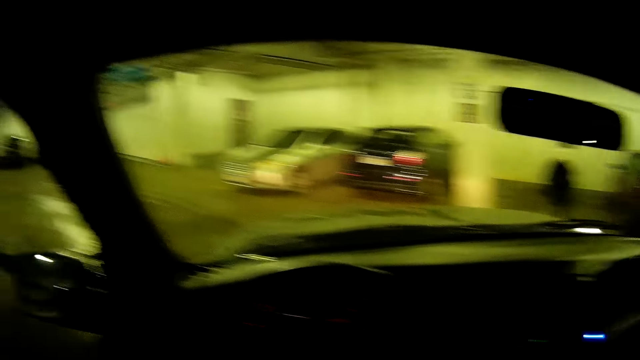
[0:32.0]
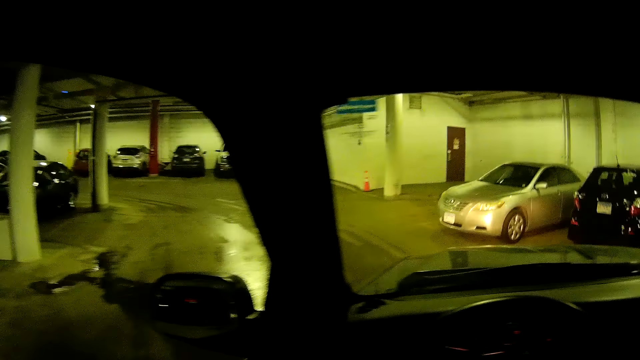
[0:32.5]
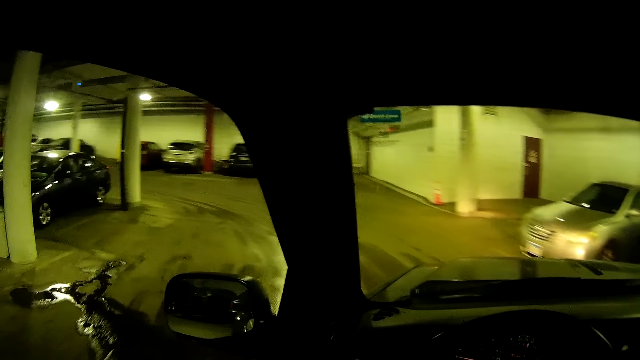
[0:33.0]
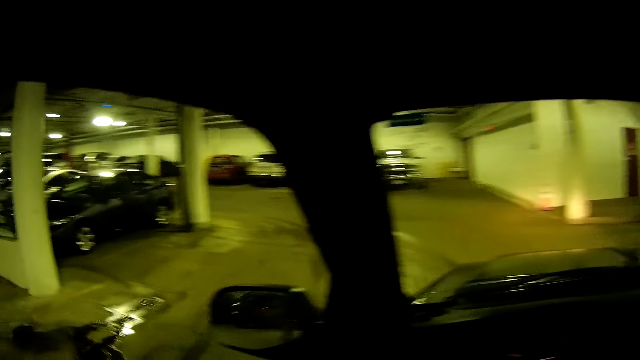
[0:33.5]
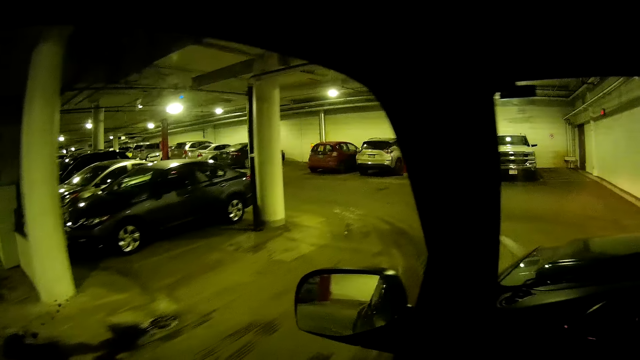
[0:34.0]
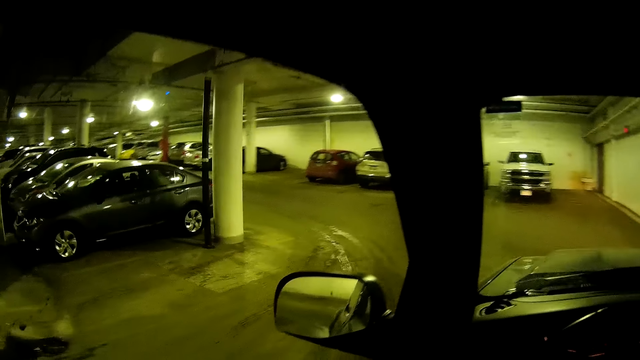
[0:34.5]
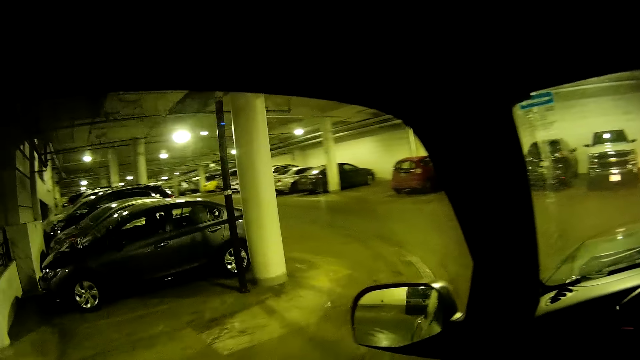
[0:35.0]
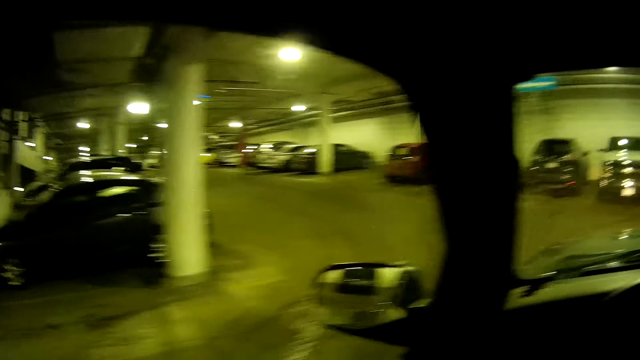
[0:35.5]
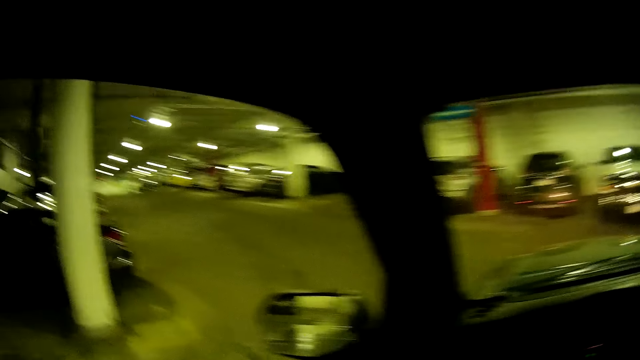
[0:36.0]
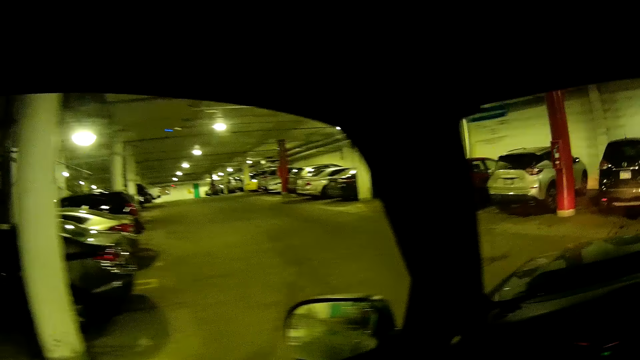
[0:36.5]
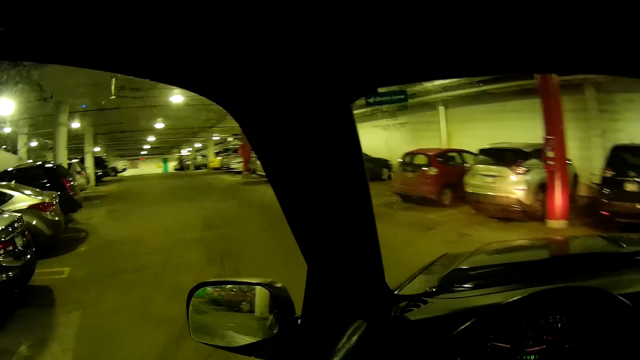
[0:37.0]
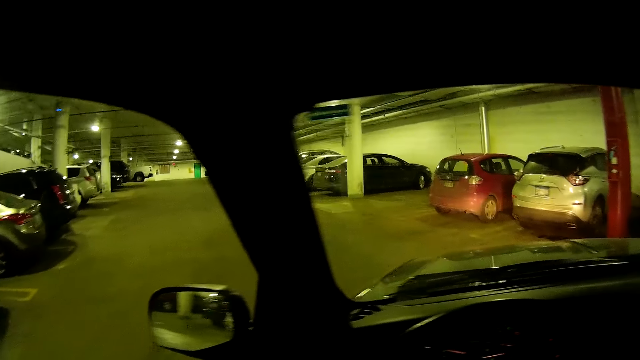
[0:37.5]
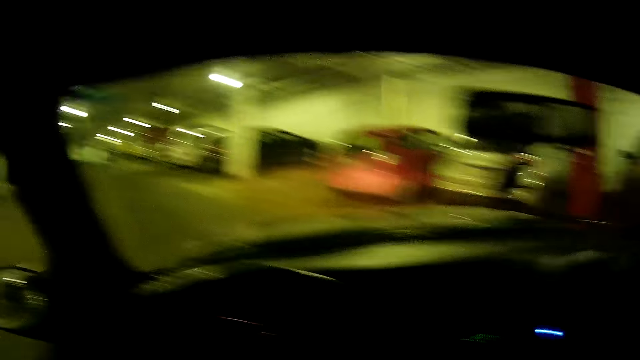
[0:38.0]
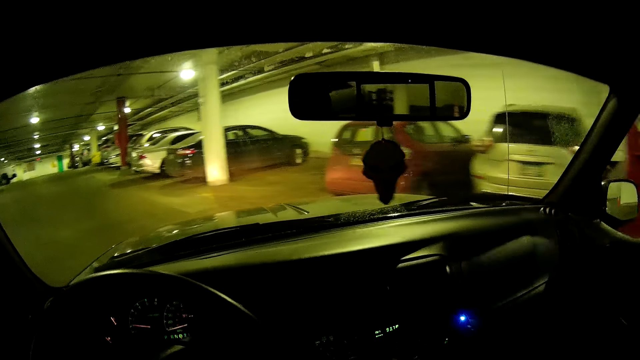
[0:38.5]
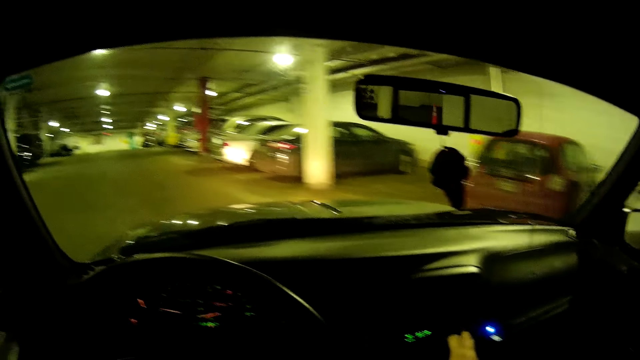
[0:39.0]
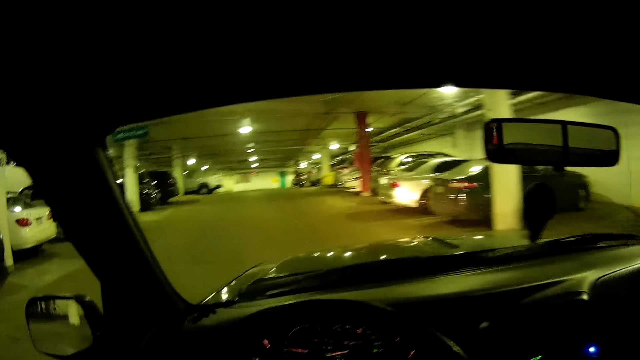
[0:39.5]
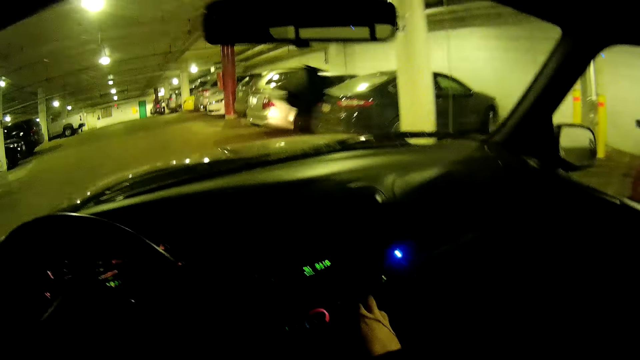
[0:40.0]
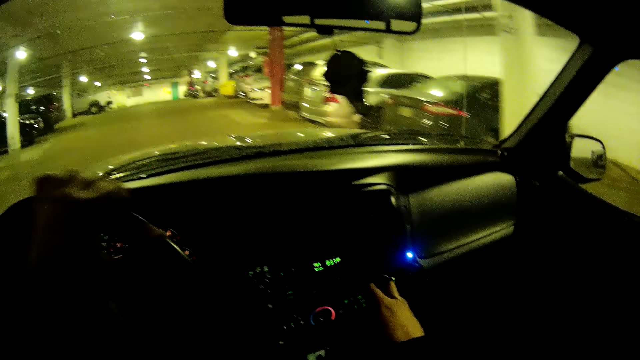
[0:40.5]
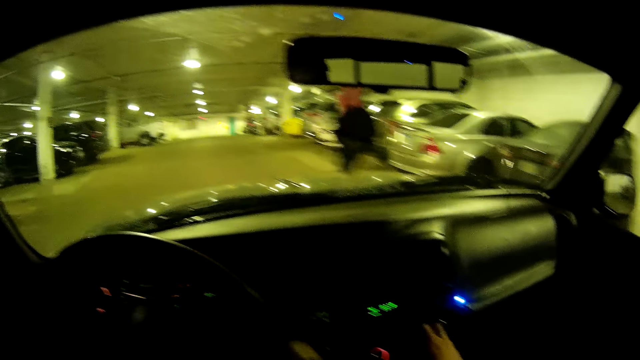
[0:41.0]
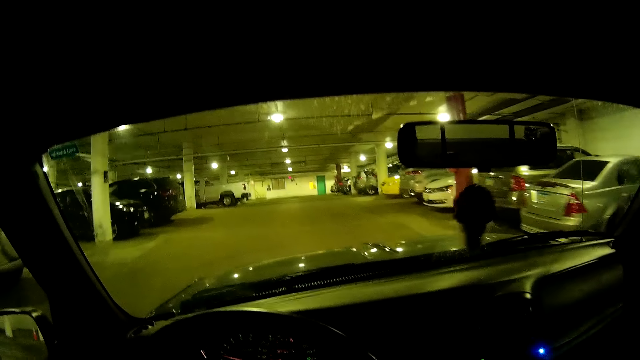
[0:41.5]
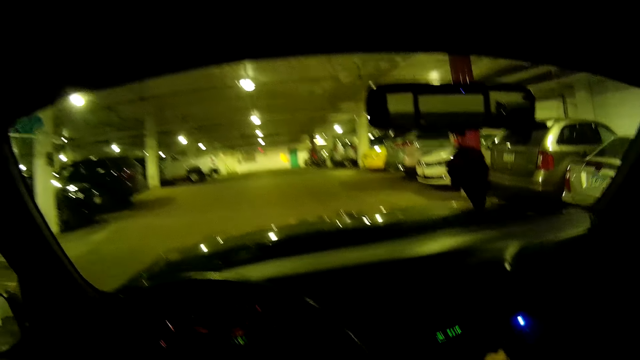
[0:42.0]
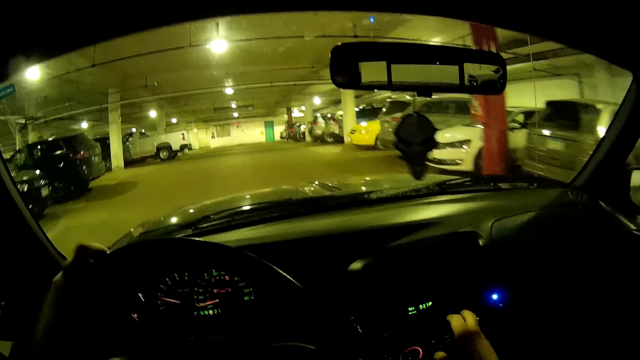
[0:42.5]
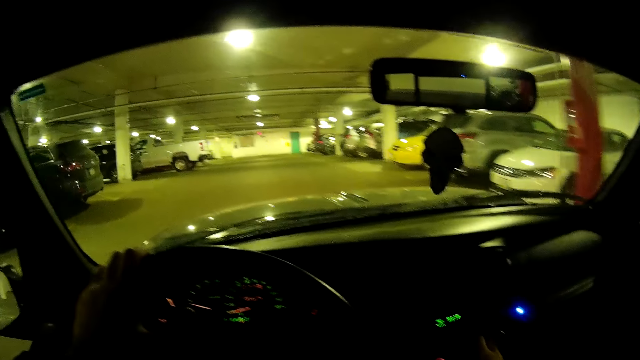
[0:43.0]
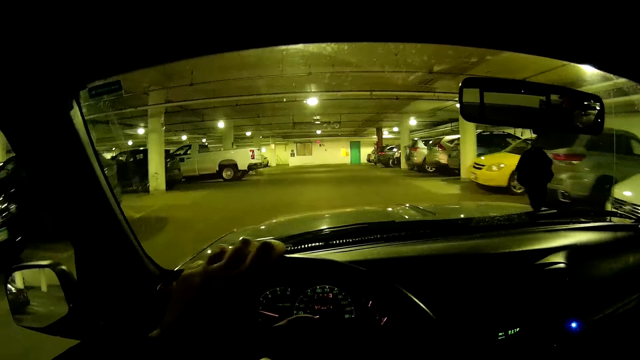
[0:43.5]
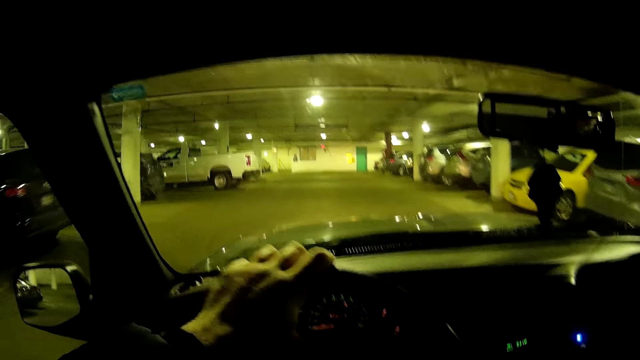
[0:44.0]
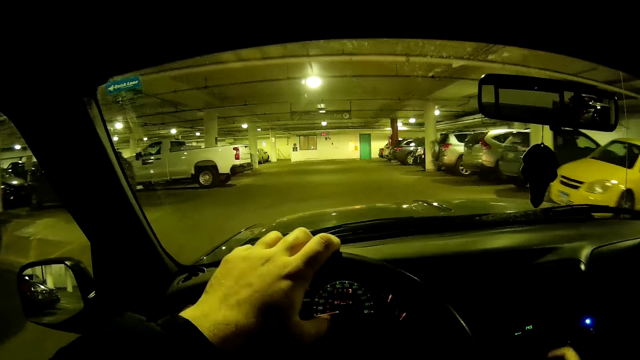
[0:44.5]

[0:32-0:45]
The camera wearer presses the buttons on the dashboard. They turn the steering wheel.

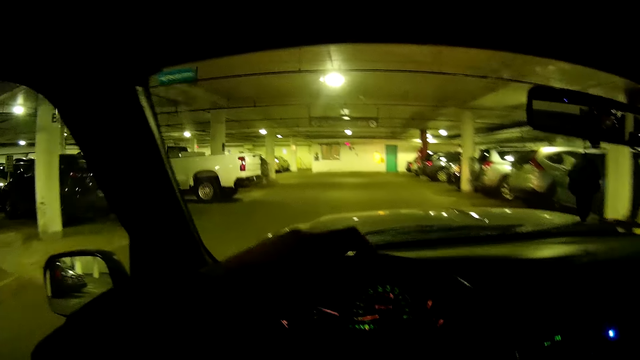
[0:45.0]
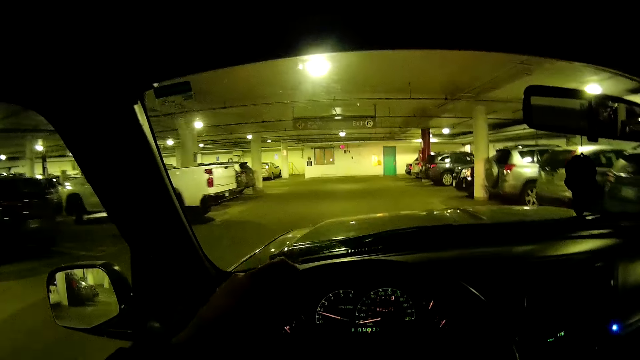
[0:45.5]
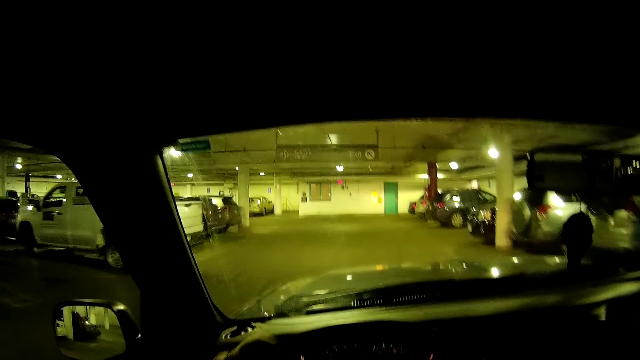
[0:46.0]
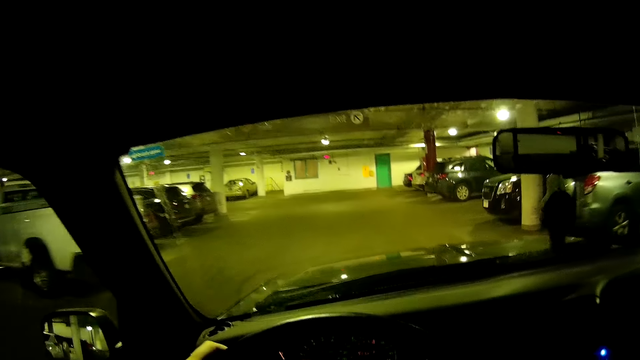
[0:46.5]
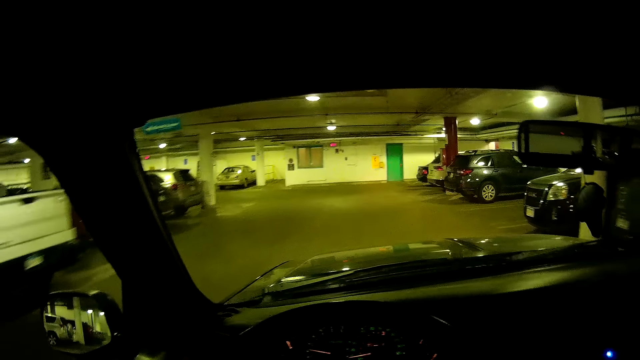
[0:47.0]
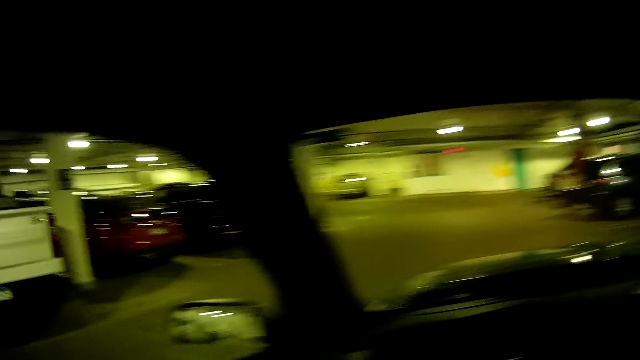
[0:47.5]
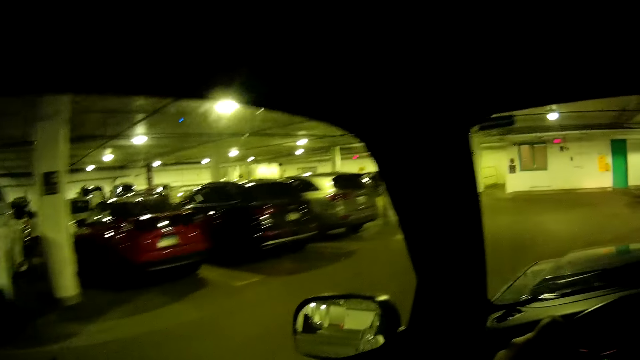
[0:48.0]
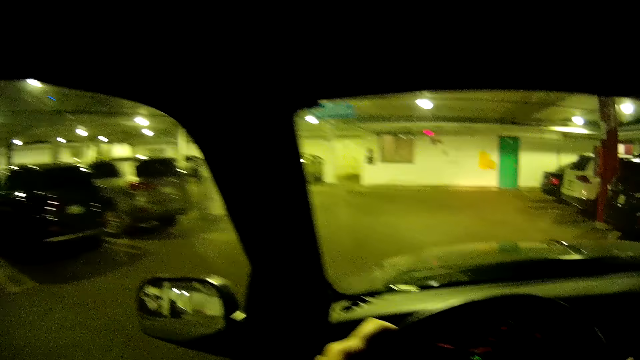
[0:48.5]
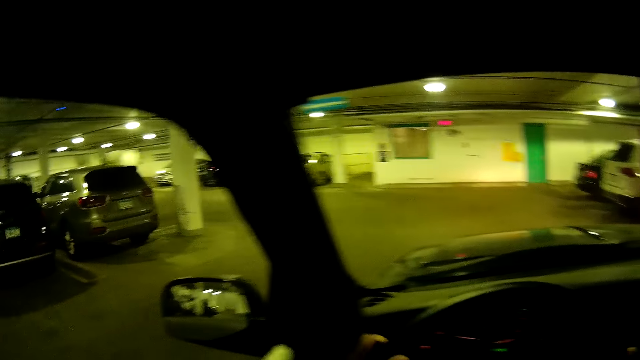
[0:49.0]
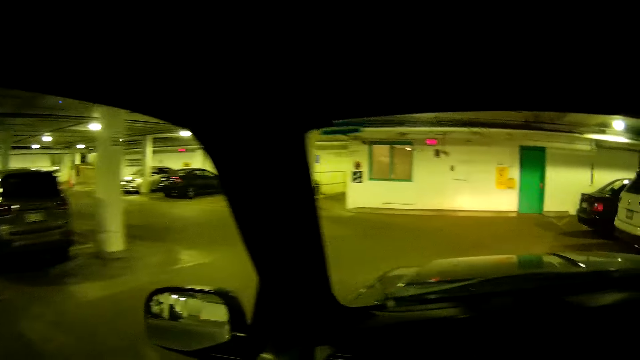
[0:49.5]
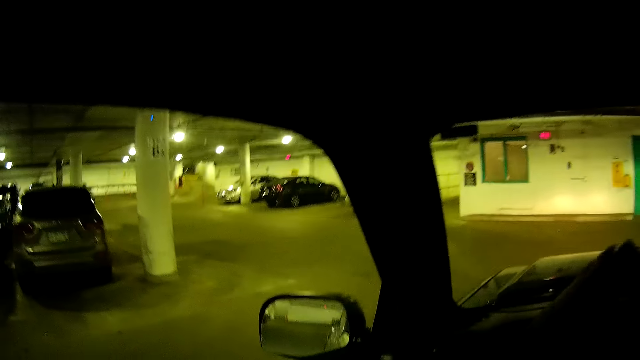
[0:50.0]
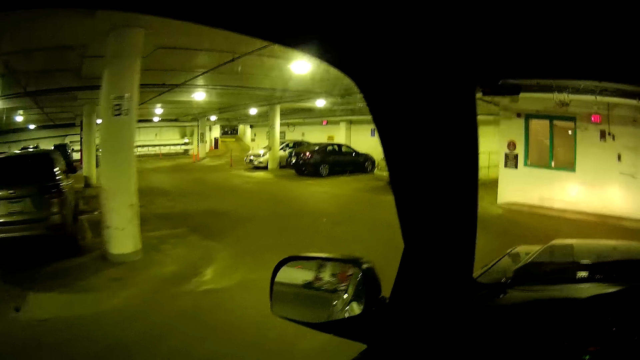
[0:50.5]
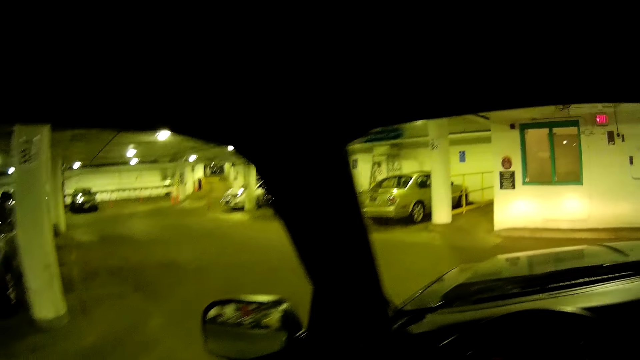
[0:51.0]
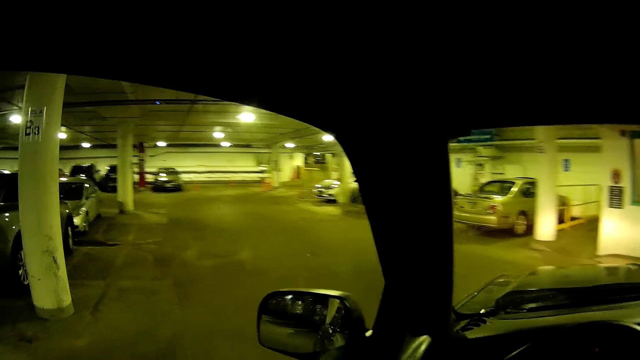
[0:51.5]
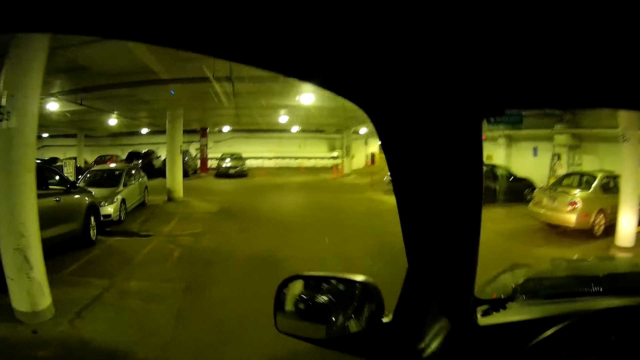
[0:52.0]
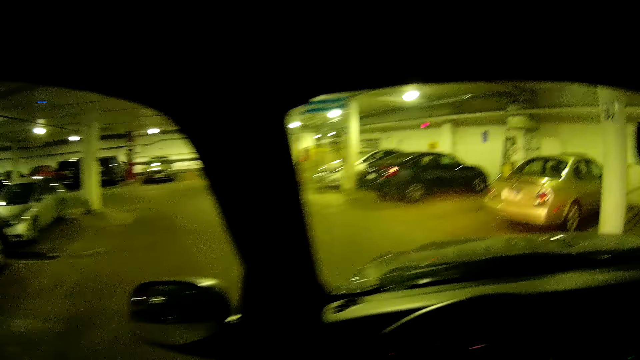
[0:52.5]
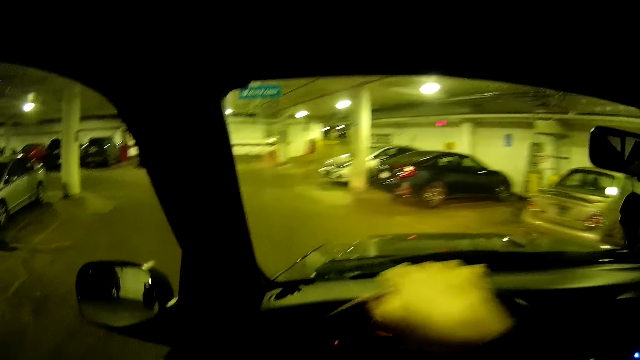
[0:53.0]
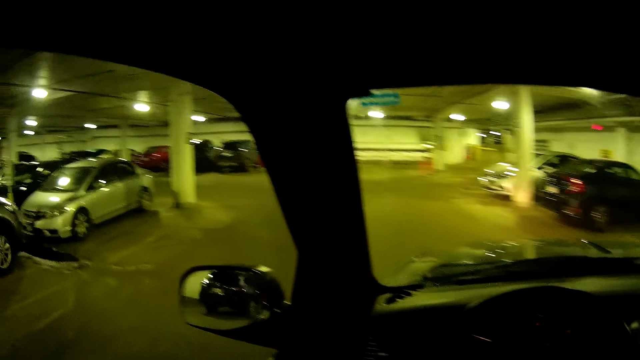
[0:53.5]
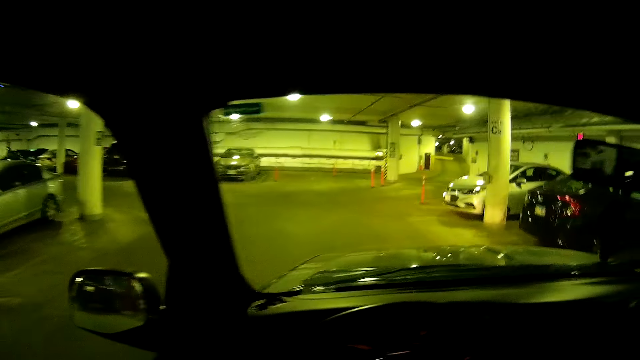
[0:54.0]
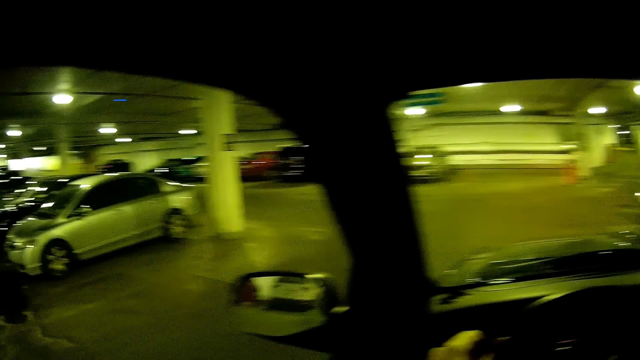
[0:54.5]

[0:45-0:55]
The camera wearer turns the steering wheel. They turn the steering wheel again.
